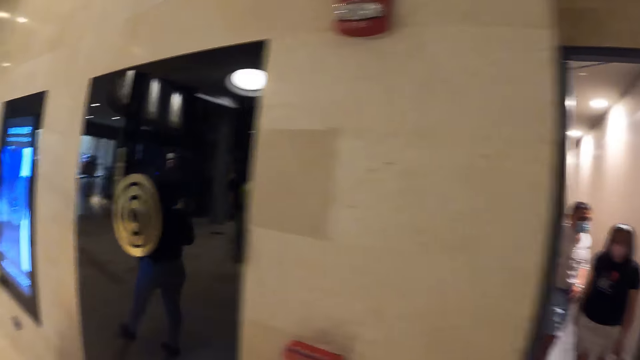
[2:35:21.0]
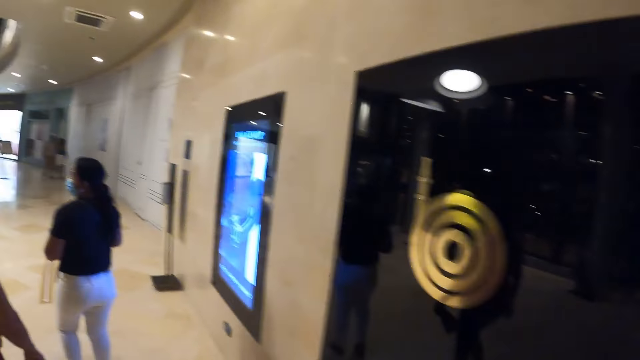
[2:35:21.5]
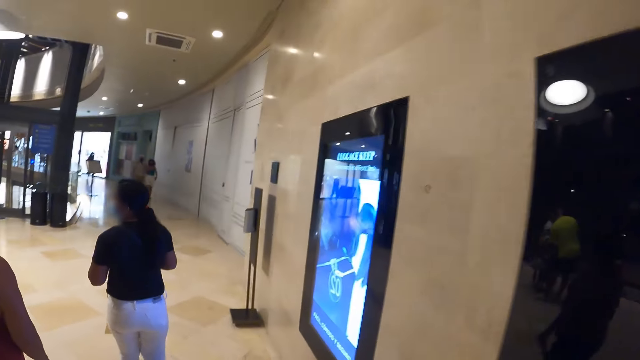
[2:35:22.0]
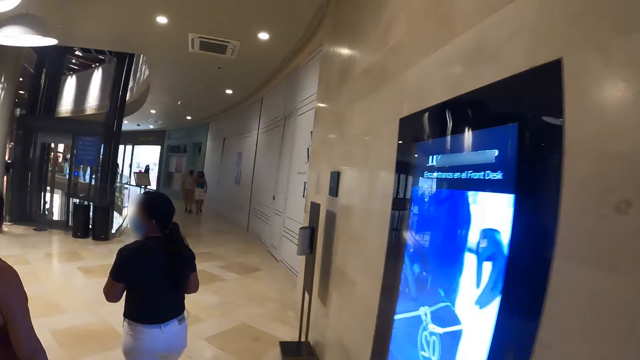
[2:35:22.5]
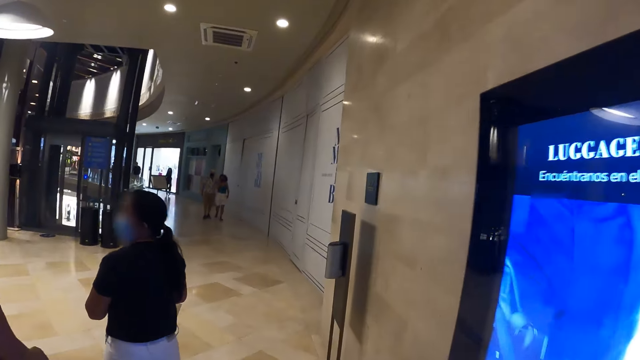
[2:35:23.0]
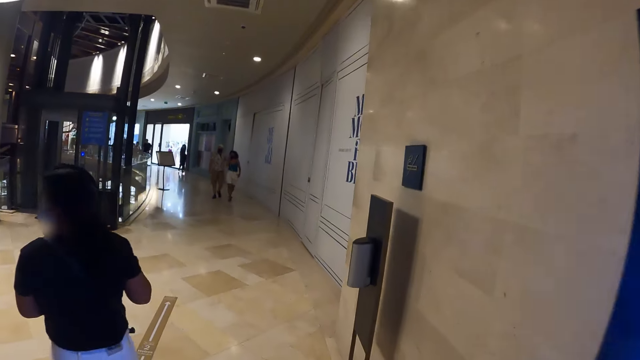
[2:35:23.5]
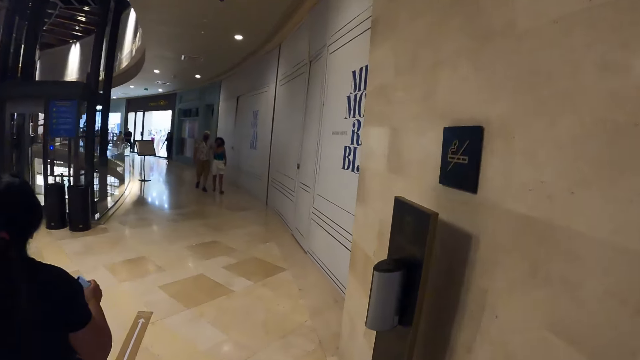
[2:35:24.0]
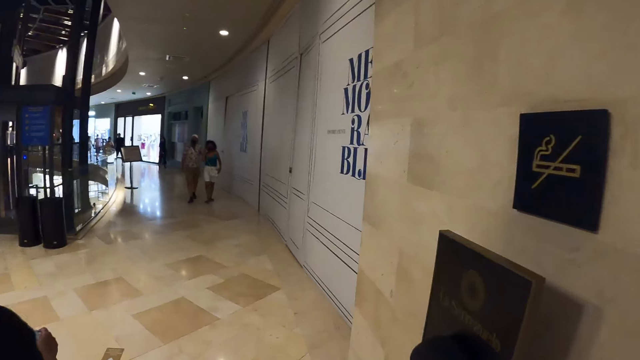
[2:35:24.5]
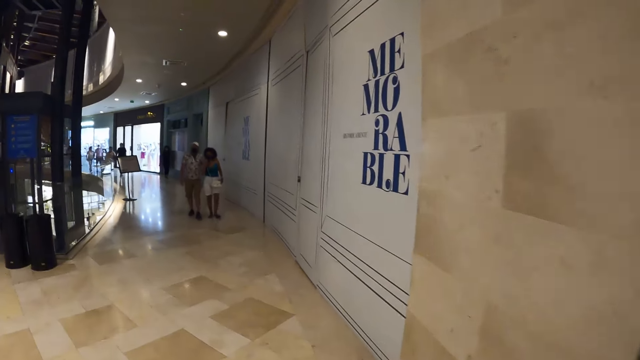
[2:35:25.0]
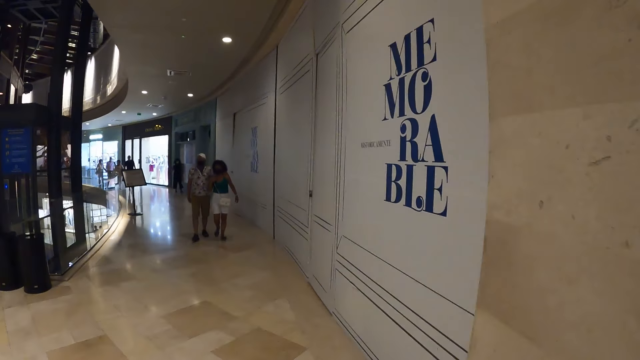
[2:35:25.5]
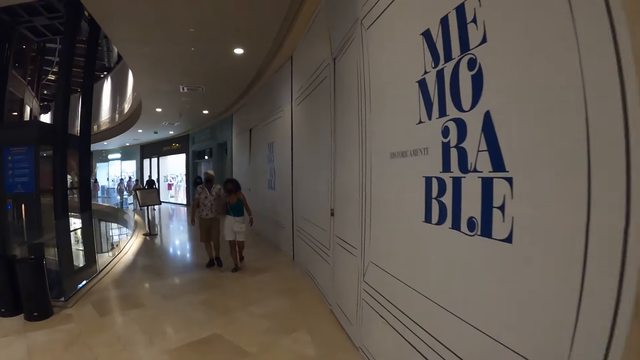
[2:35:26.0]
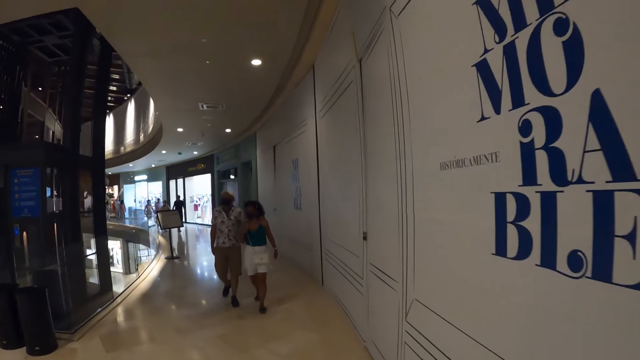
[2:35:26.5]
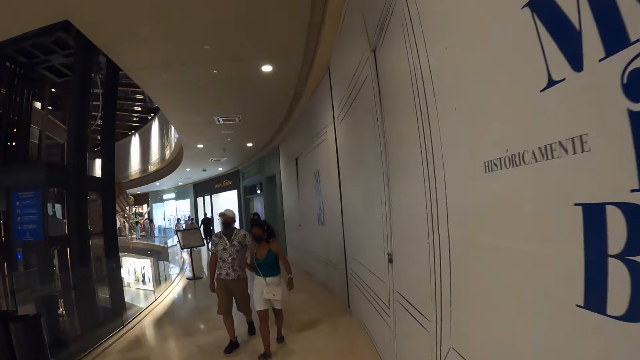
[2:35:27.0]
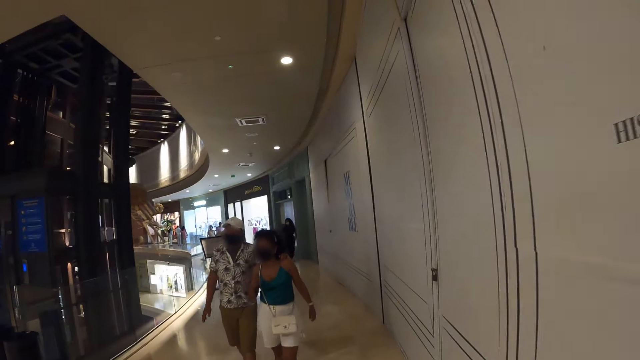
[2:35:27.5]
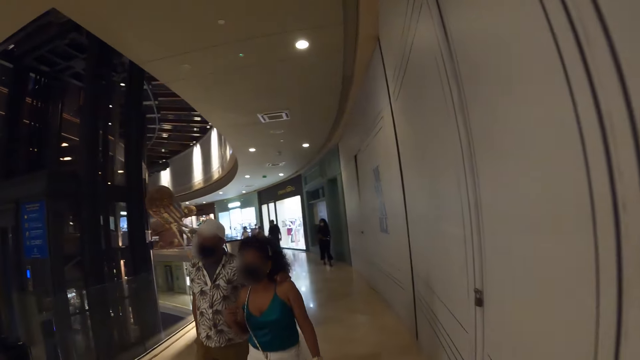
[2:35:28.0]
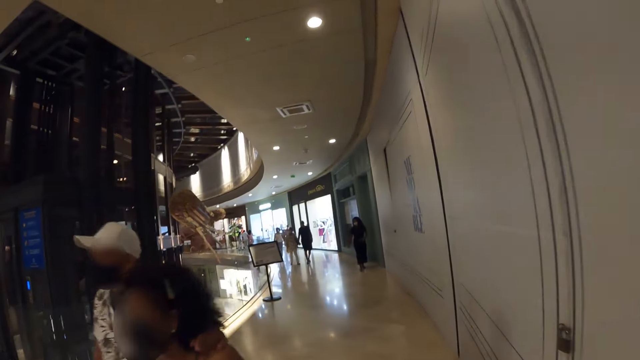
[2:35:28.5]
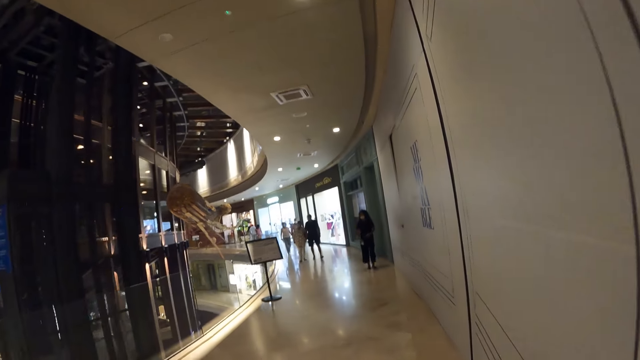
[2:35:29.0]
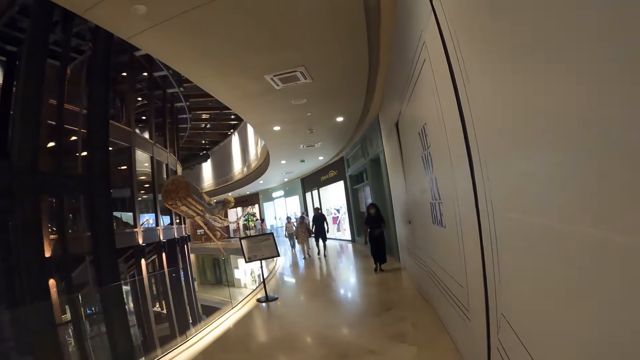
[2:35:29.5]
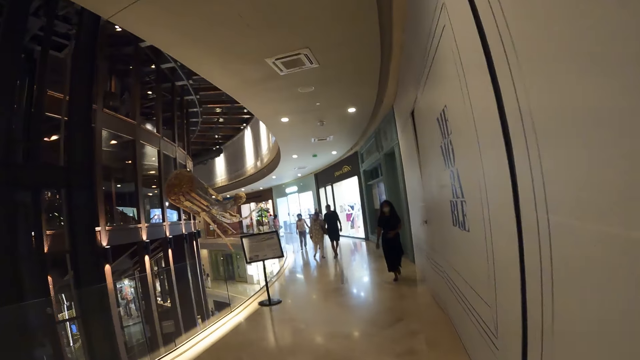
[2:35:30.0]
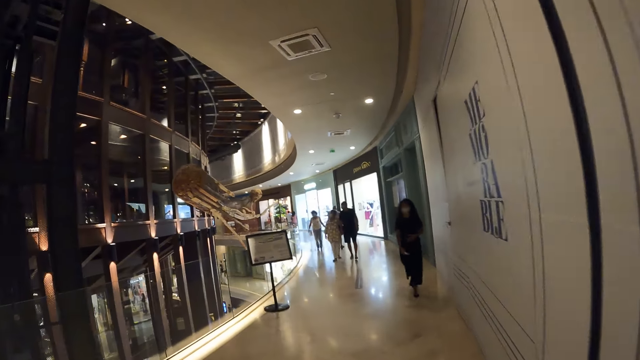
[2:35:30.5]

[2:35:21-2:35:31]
A man and a woman walk past the camera wearer.

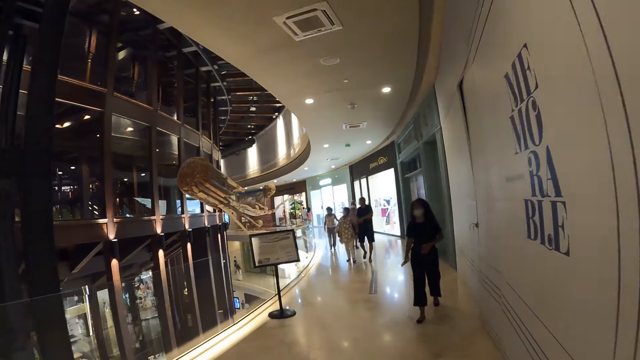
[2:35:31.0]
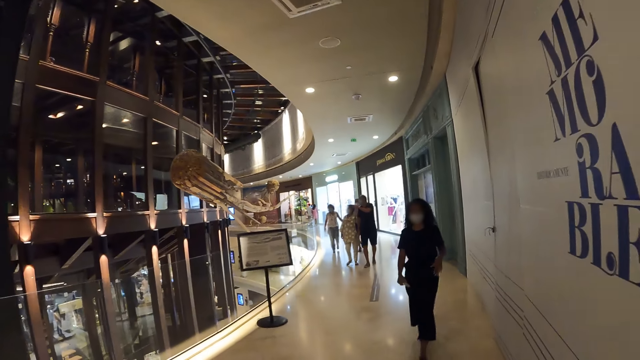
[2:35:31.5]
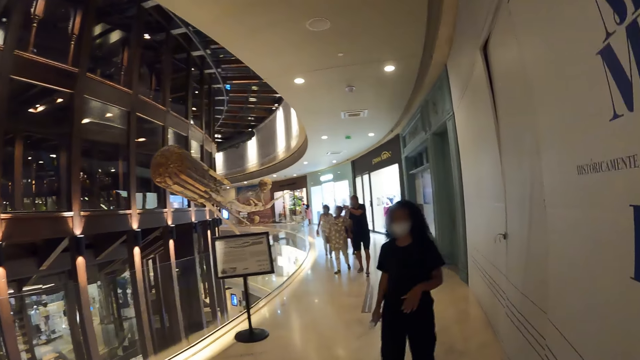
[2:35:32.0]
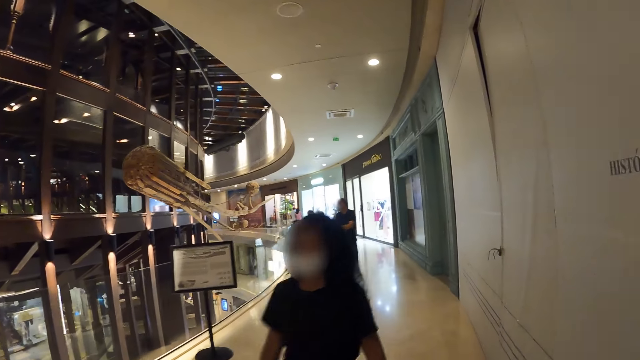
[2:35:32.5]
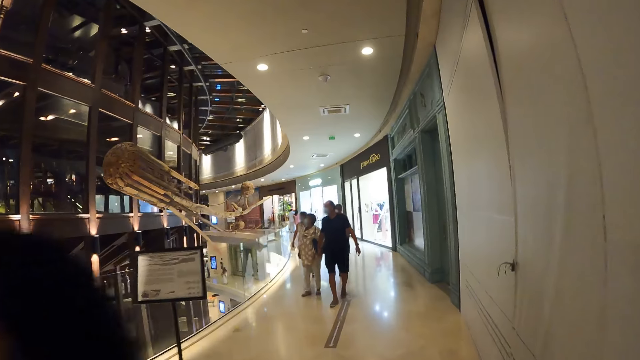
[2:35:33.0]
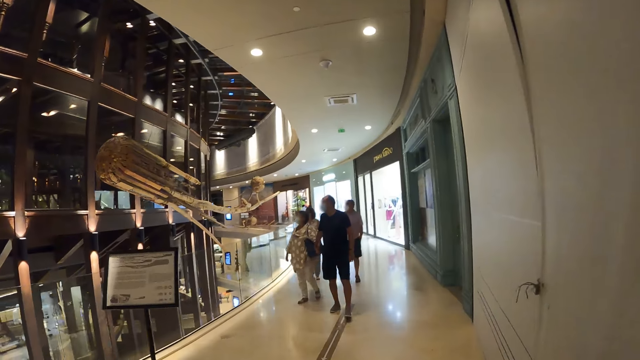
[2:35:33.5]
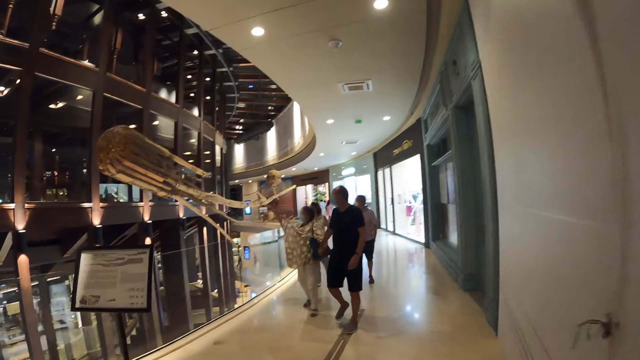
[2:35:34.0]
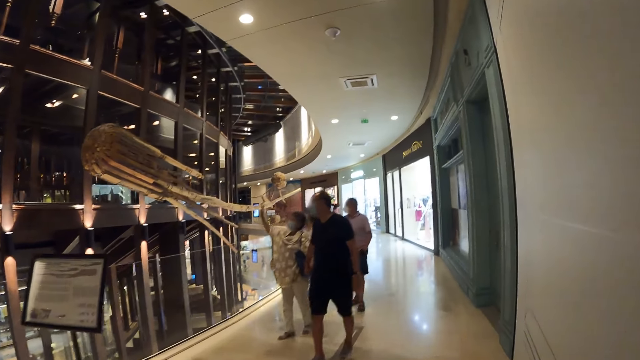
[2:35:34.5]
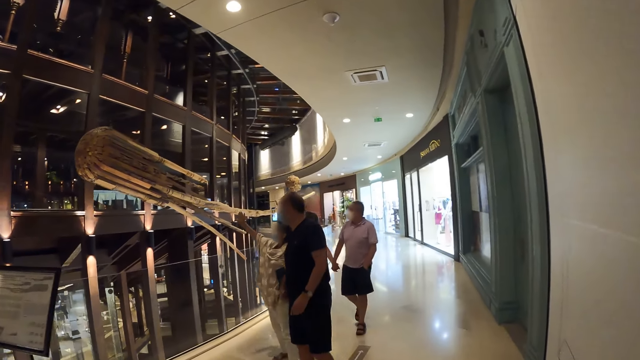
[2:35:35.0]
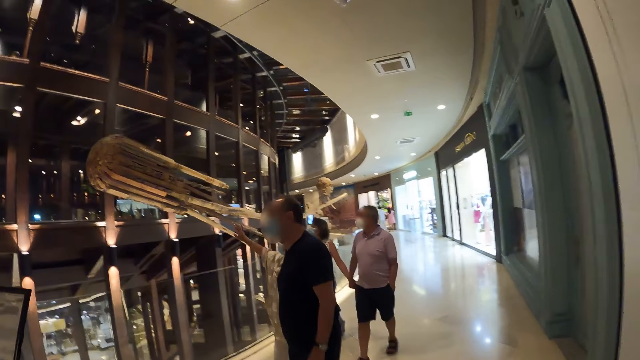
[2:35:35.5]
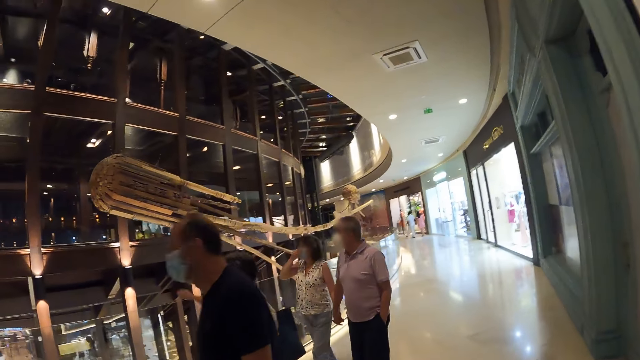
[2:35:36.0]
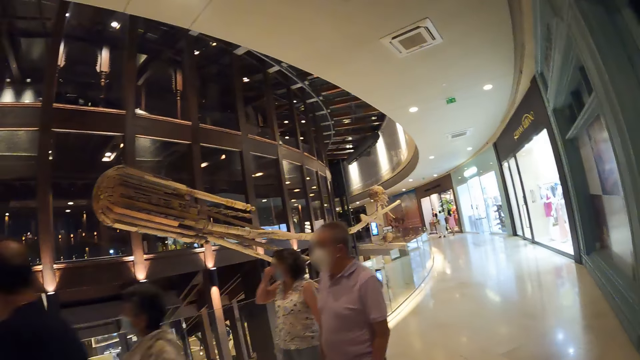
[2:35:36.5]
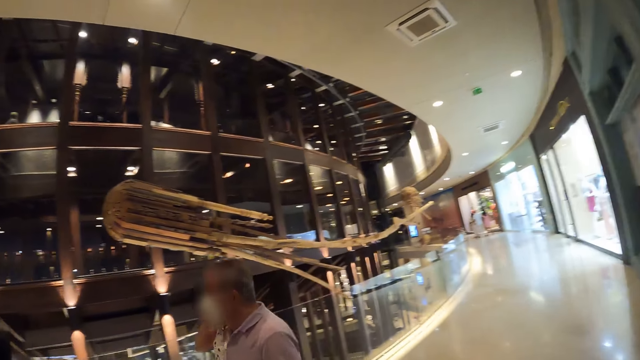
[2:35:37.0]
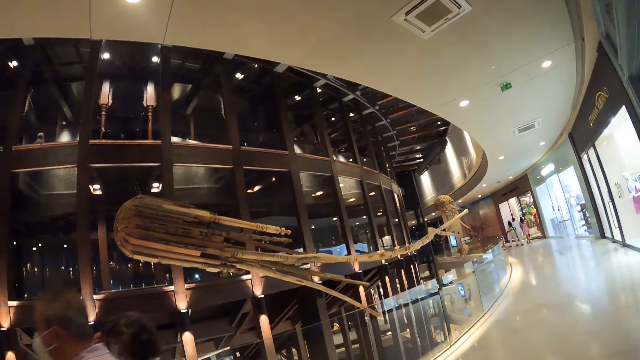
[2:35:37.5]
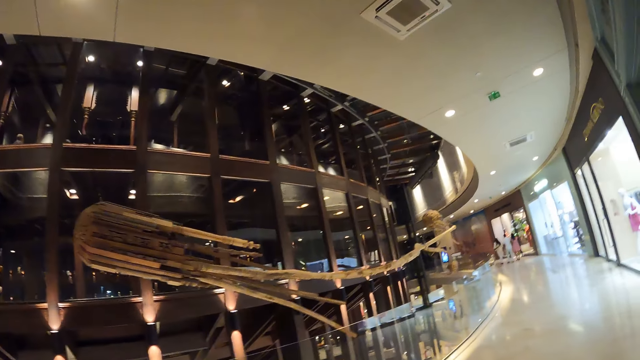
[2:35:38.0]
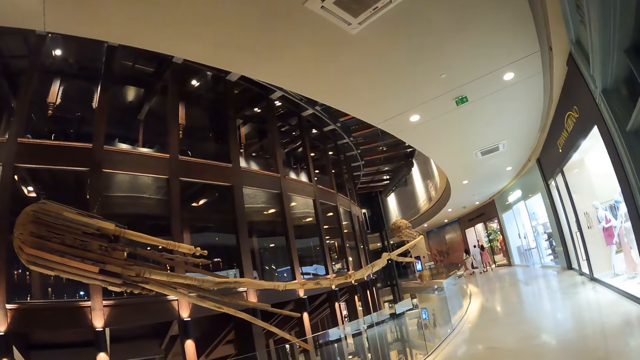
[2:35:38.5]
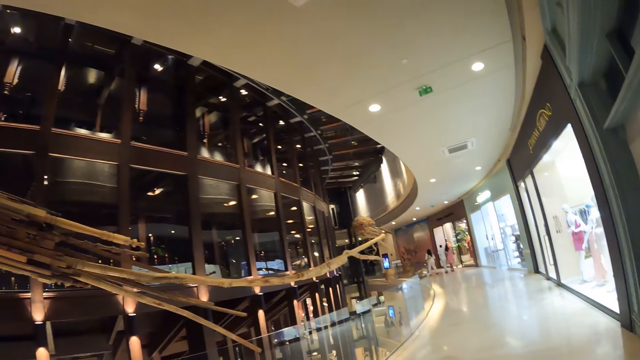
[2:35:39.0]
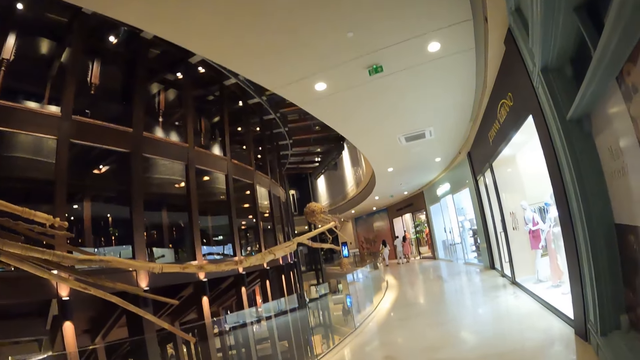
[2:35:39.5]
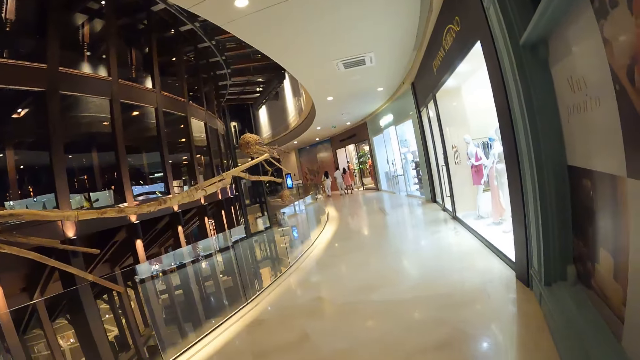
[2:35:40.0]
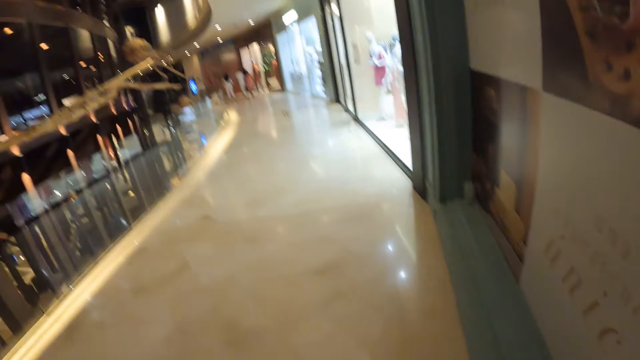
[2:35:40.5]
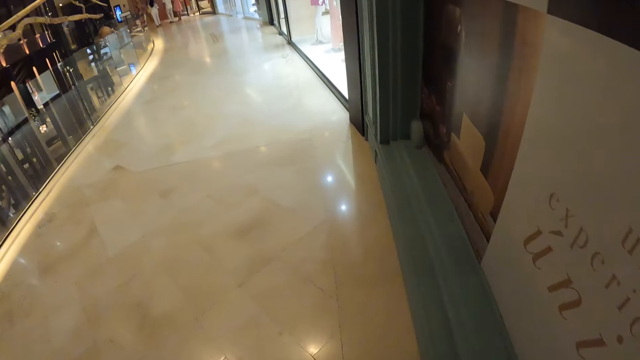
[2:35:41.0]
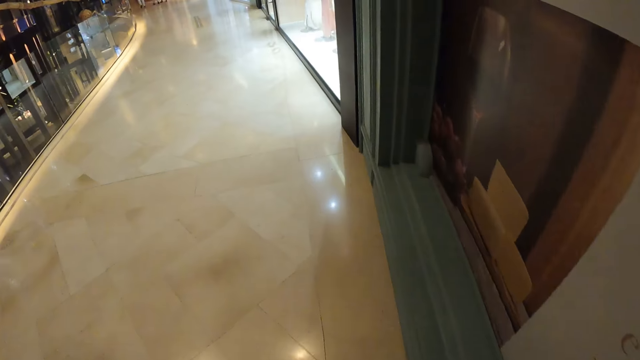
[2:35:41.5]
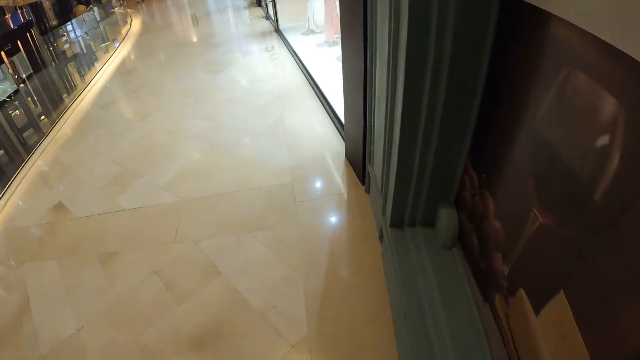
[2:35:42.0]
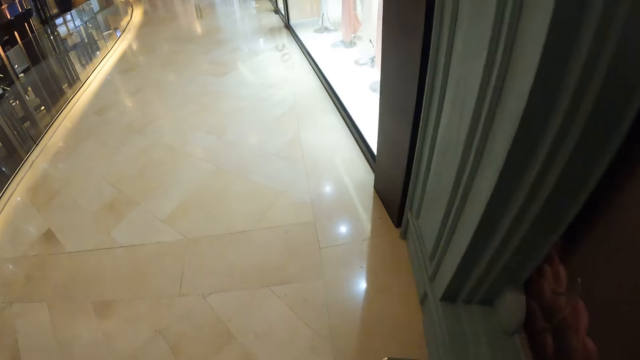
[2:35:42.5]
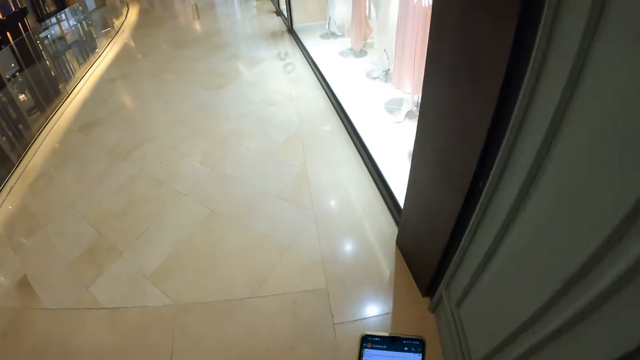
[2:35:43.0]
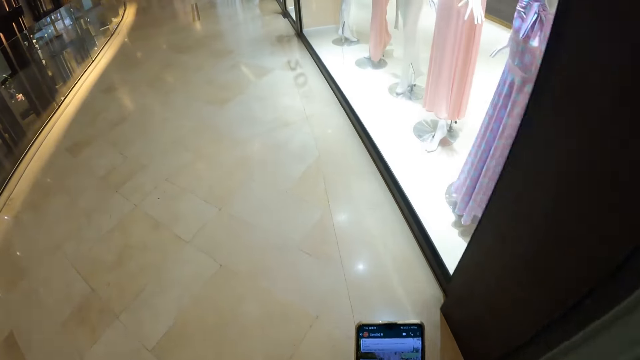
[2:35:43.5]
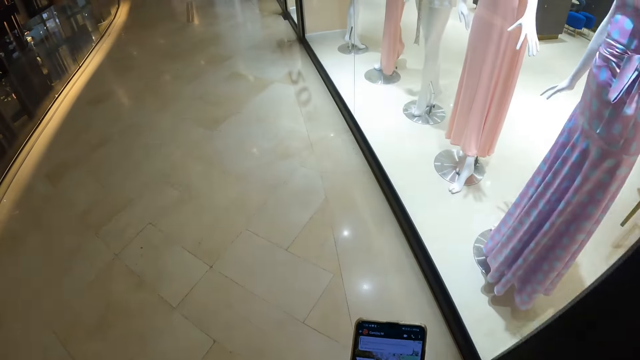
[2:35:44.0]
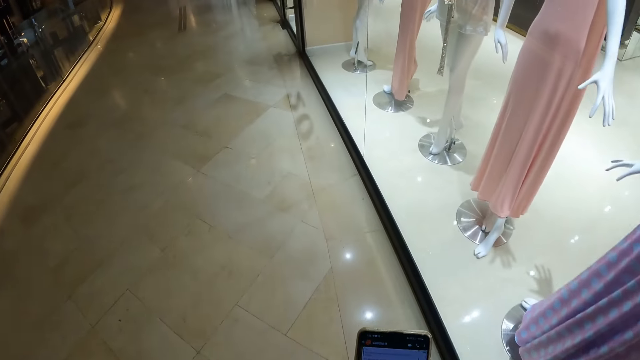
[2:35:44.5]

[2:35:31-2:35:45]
A woman walks past the camera wearer. A man and another woman walk past the camera wearer. Another man and a third woman walk past the camera wearer.
